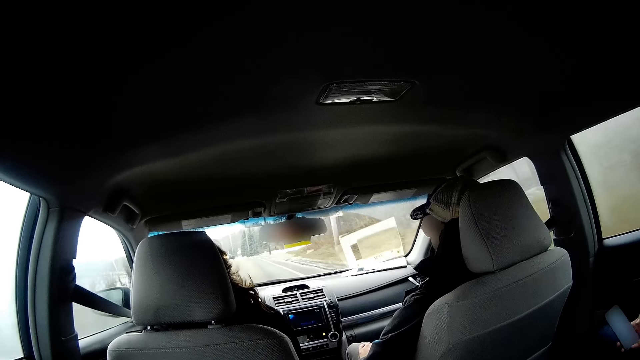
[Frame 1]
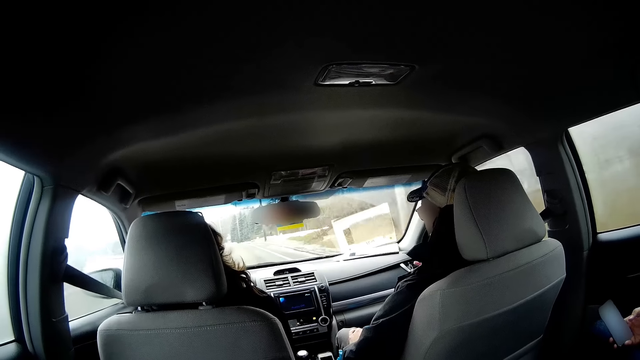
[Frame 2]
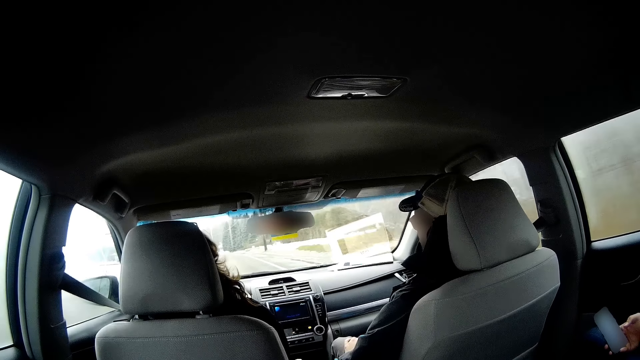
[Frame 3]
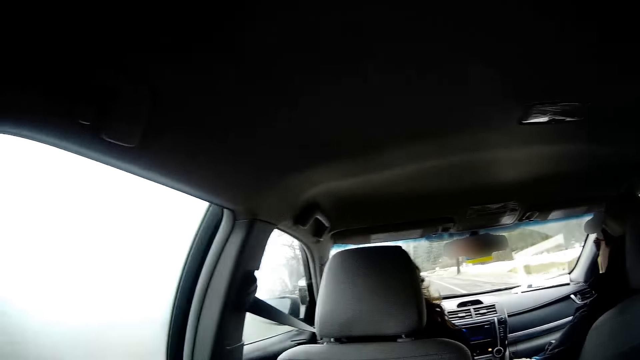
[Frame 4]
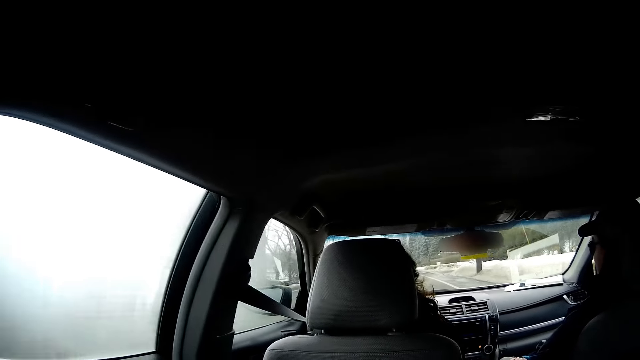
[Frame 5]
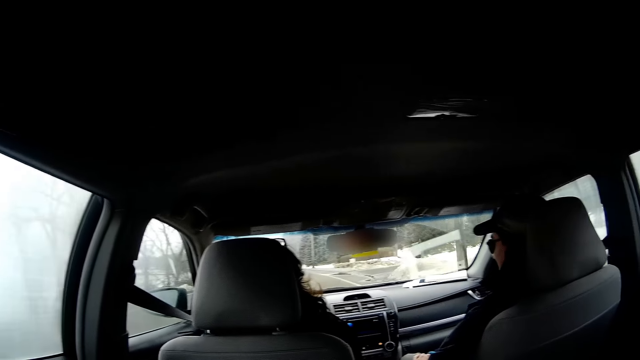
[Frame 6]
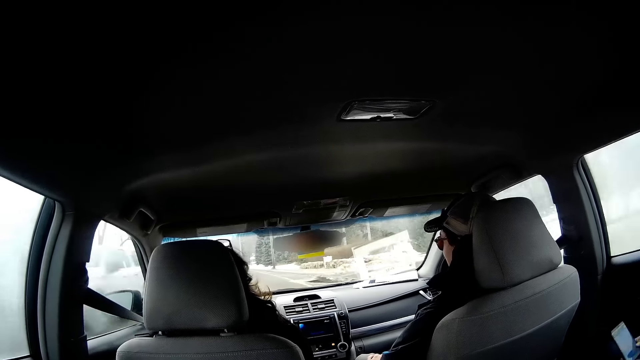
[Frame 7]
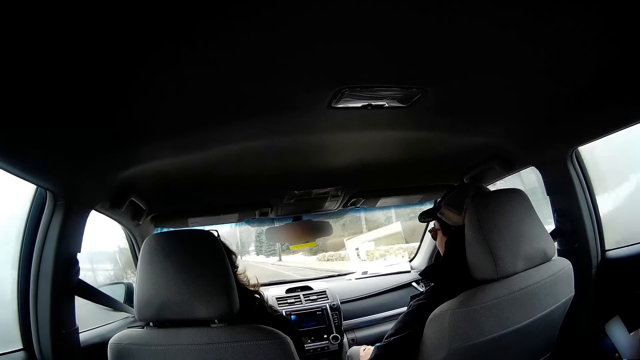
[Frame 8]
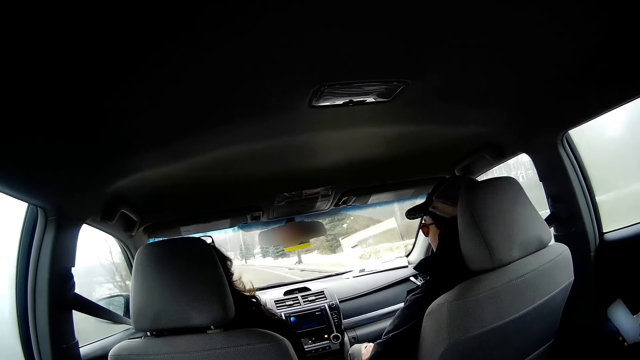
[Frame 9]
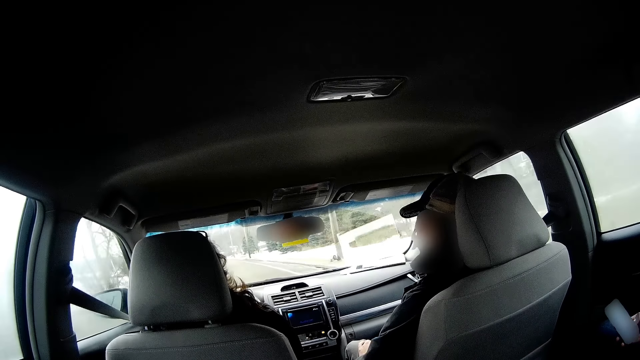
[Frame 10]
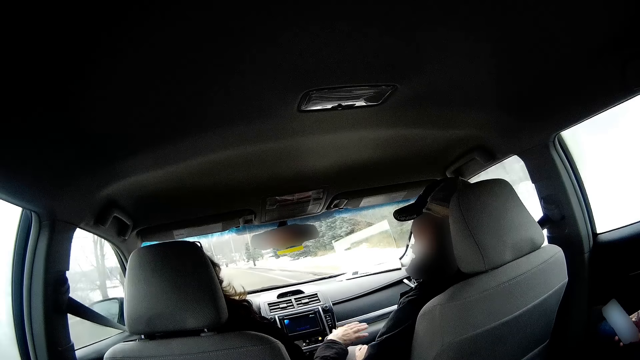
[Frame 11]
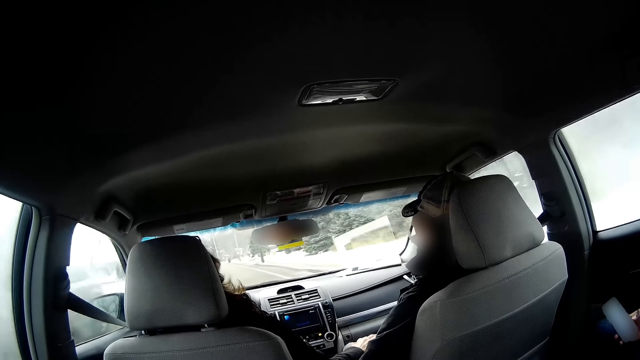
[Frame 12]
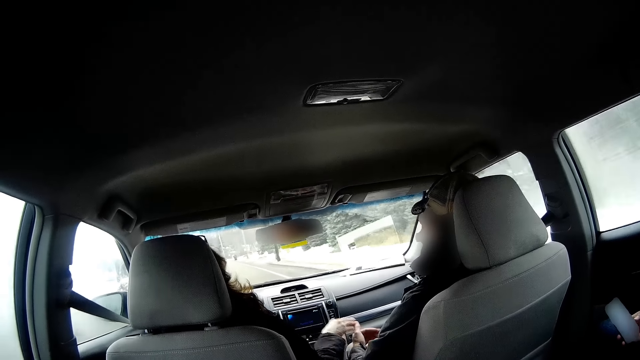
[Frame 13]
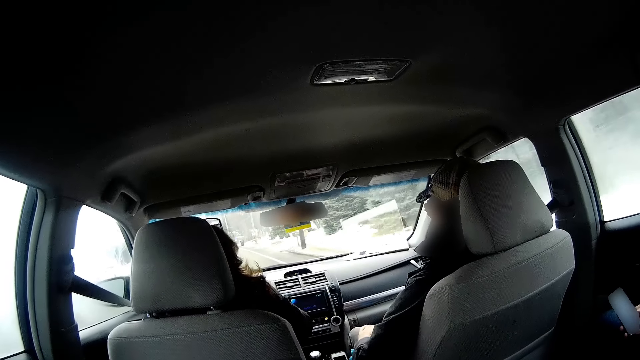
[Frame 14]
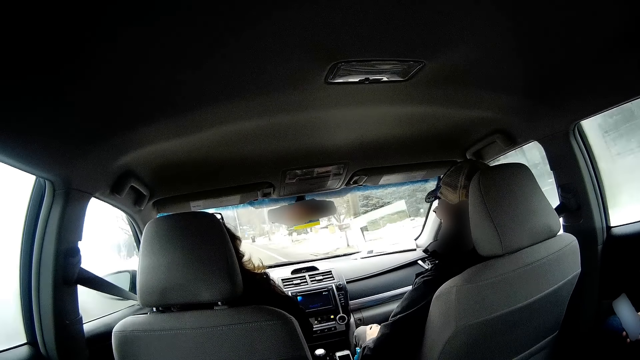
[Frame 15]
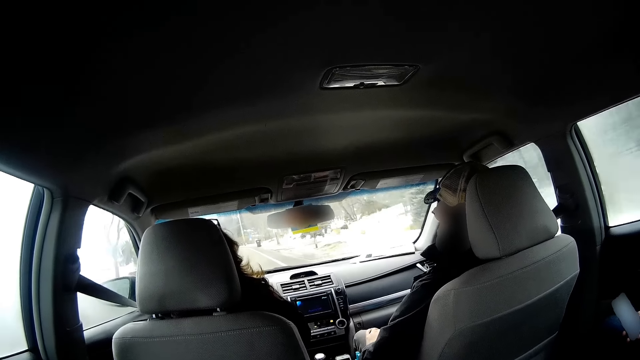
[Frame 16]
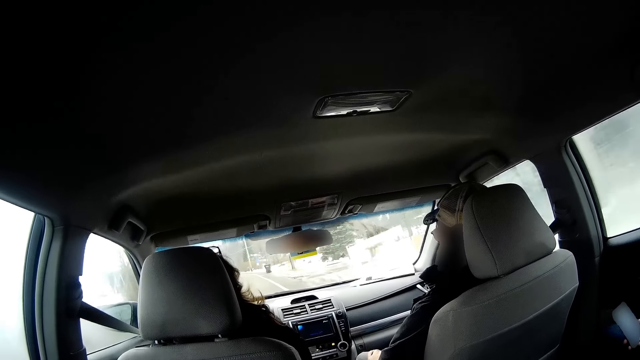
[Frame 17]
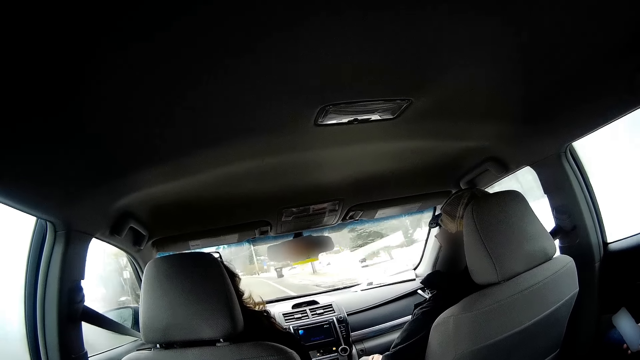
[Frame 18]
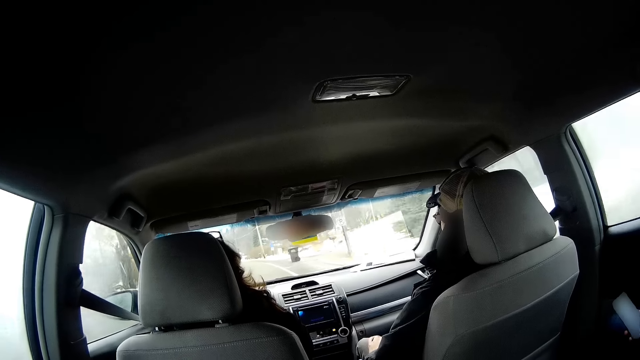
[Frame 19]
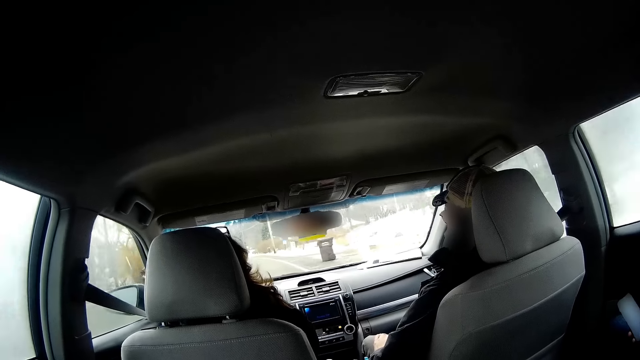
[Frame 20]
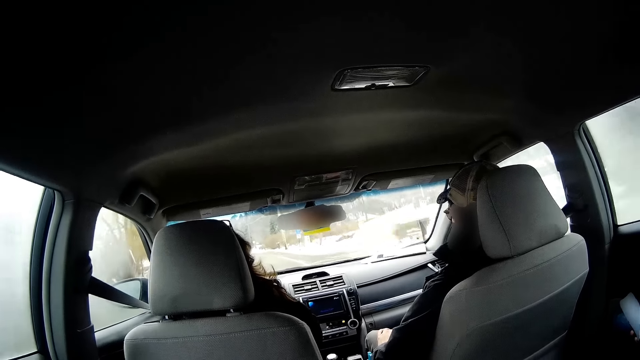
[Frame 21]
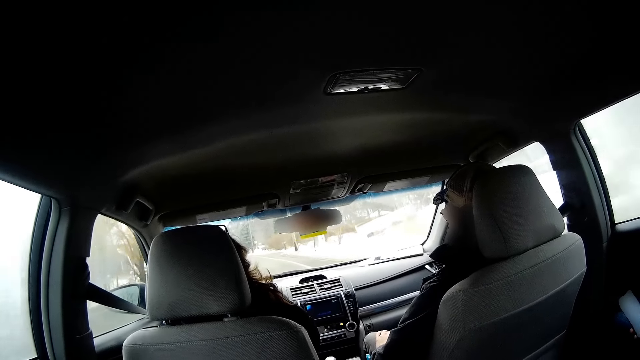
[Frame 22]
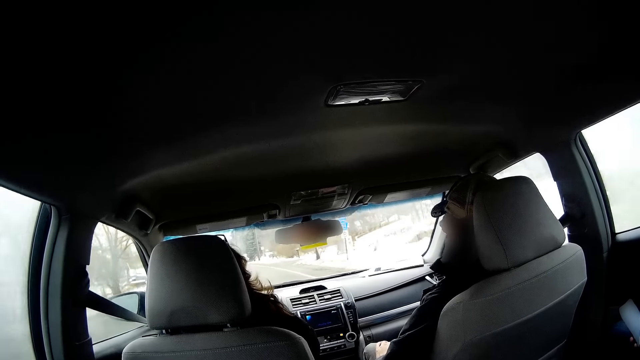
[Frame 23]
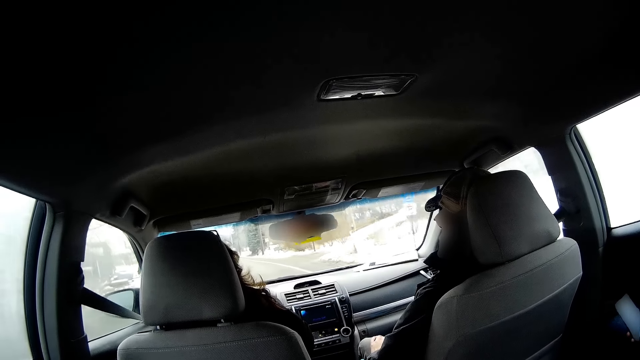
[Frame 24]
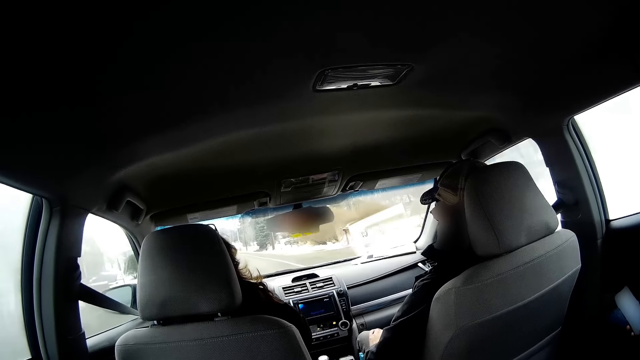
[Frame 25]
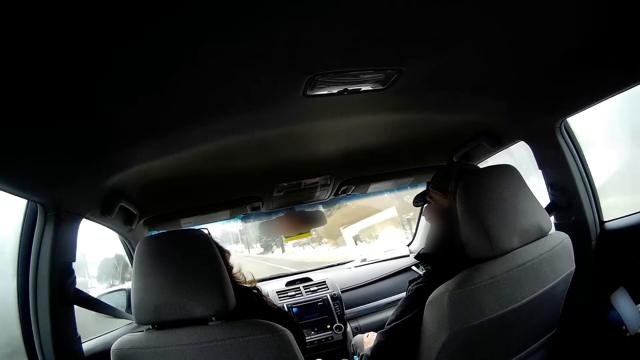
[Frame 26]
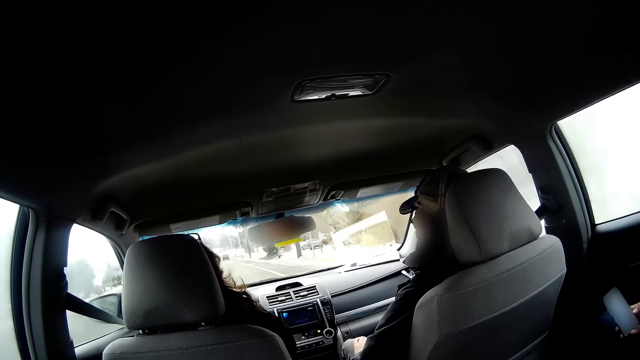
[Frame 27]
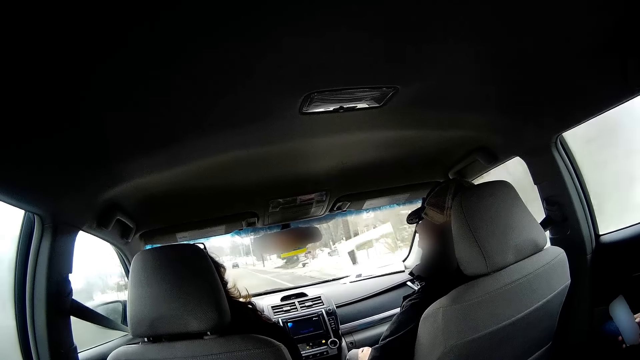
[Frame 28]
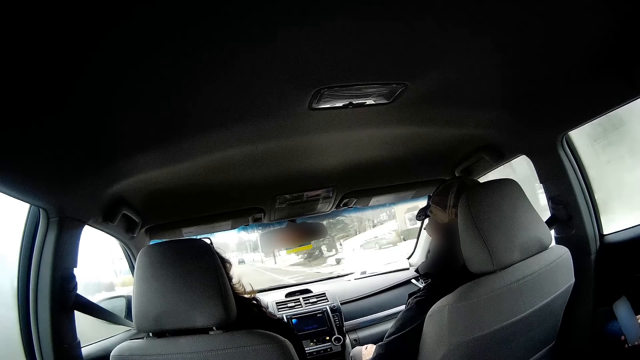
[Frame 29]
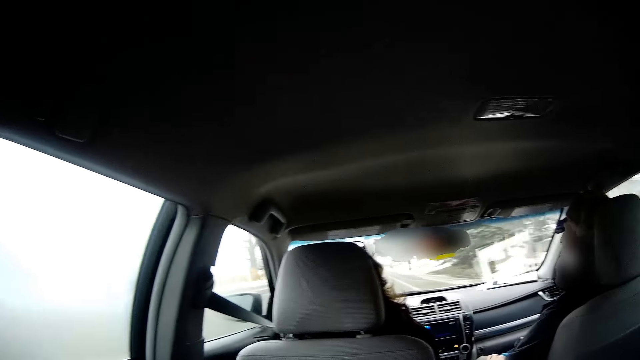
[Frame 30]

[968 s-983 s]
A person drives a car. The person touches another person. The first person lifts the hand. The other person talks to the first person. The first person drives the car.

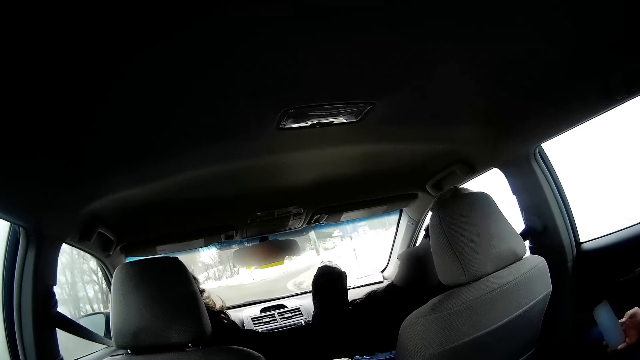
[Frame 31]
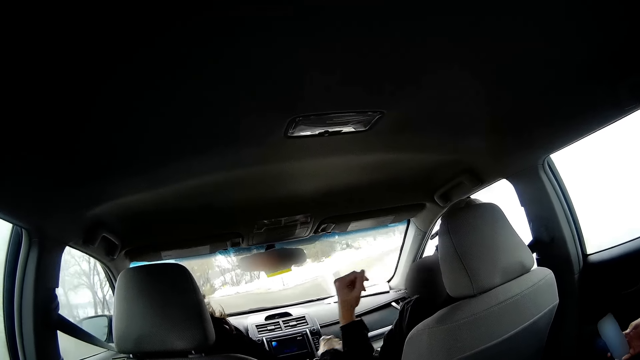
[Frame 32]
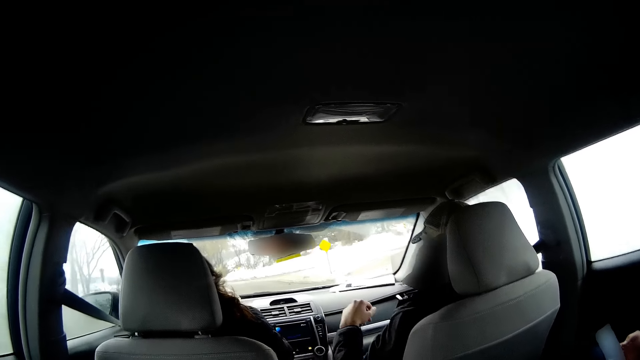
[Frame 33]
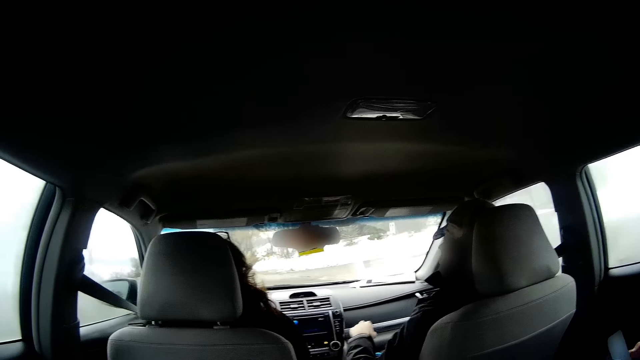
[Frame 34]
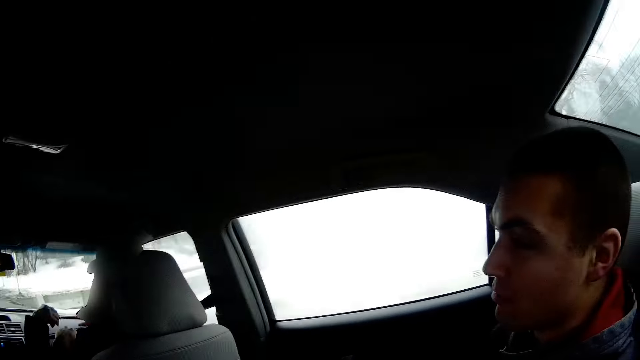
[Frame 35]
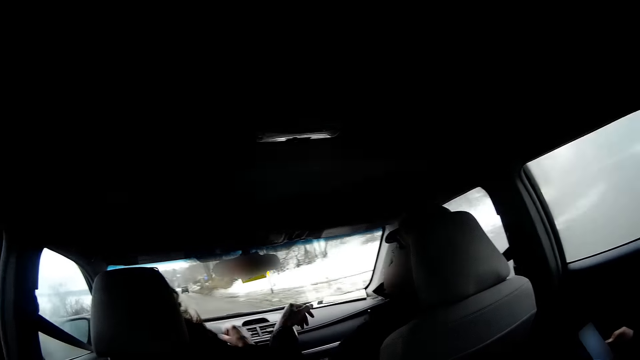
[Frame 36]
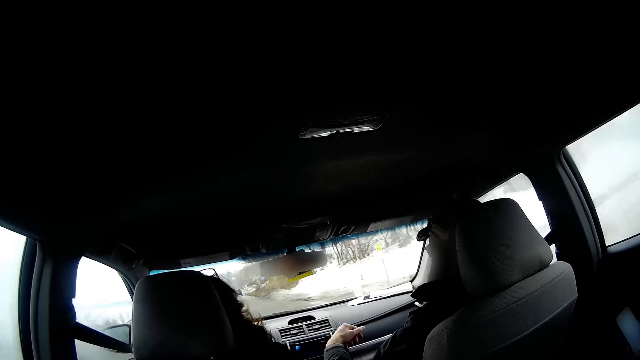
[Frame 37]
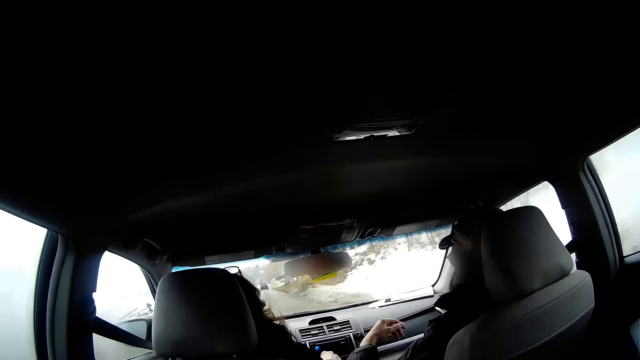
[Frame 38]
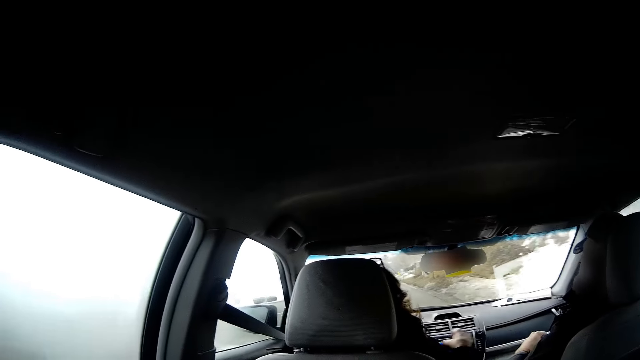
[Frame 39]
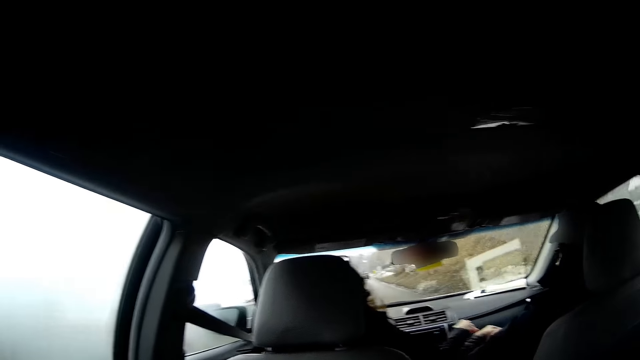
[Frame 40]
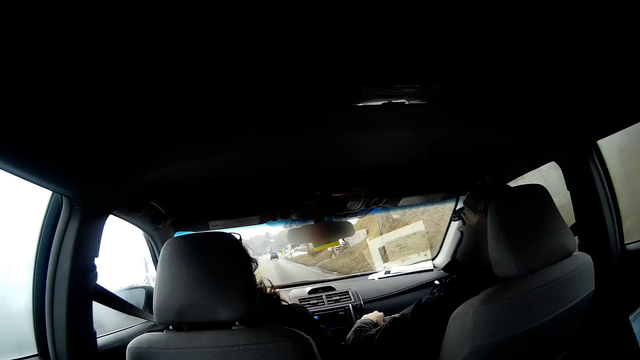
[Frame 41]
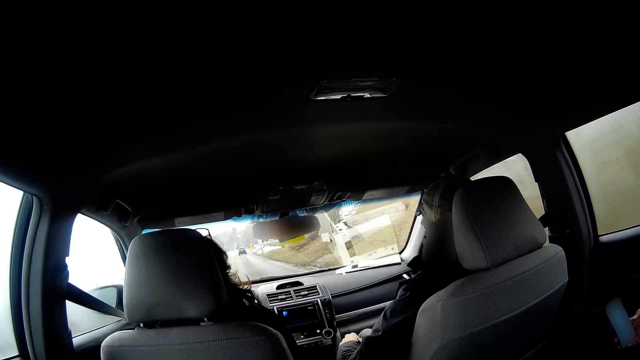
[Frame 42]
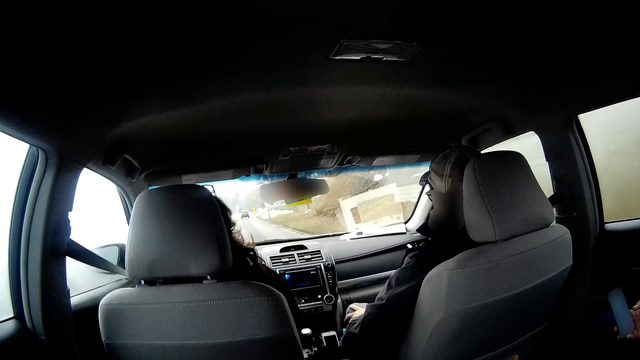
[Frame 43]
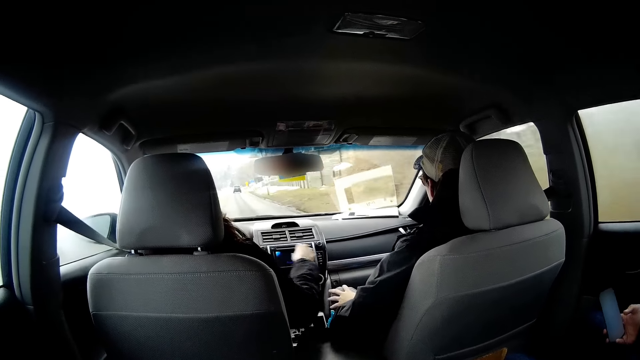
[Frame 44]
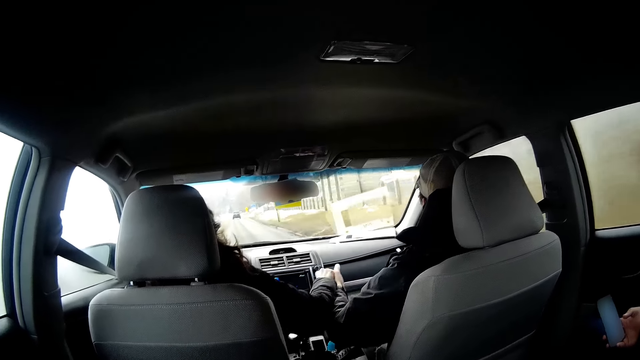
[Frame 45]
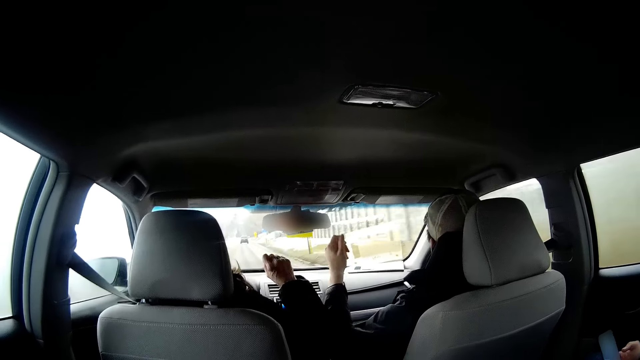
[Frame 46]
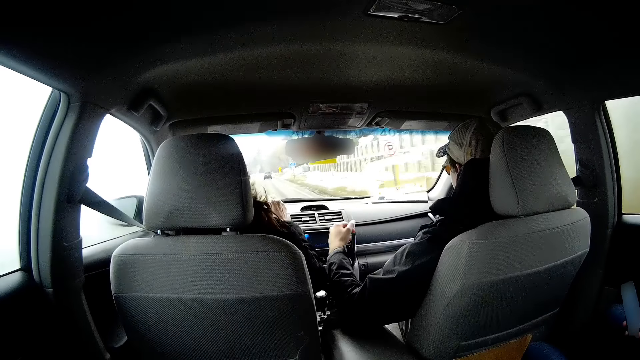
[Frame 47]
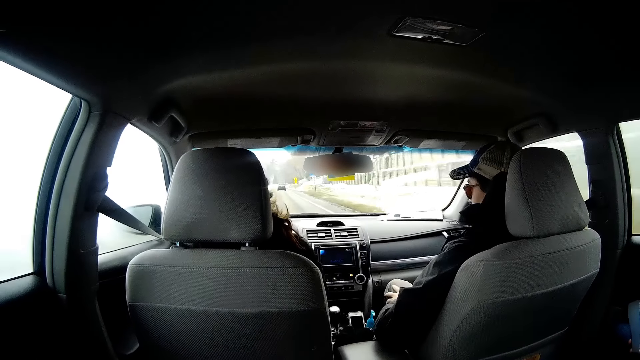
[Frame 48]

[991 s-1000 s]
A person touches another person. The first person puts the hand down. The other person pushes the first person. The other person talks to the first person. The first person touches the other person.
